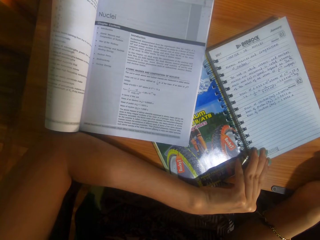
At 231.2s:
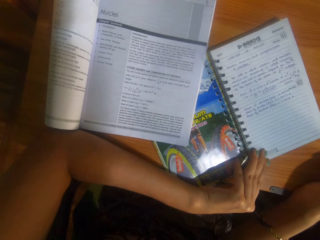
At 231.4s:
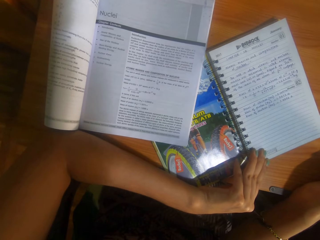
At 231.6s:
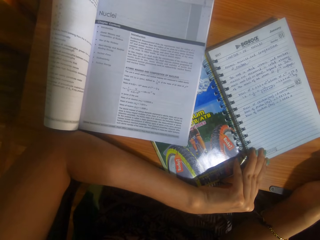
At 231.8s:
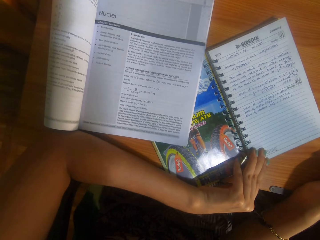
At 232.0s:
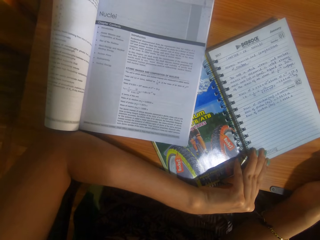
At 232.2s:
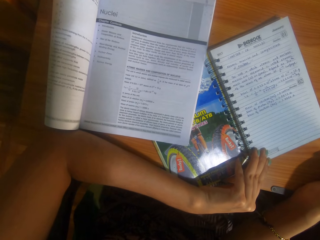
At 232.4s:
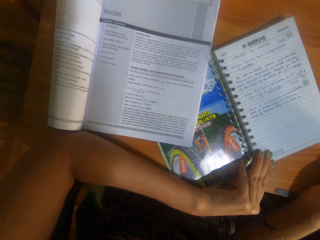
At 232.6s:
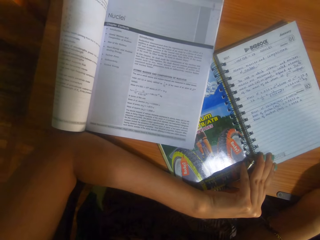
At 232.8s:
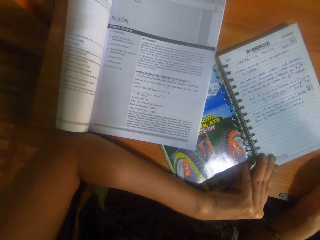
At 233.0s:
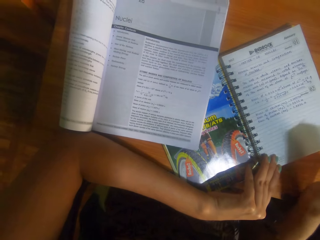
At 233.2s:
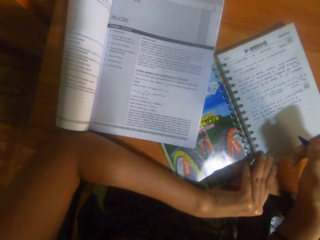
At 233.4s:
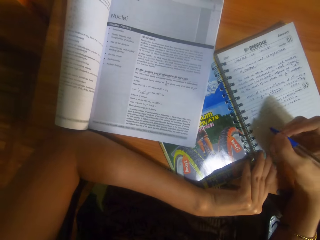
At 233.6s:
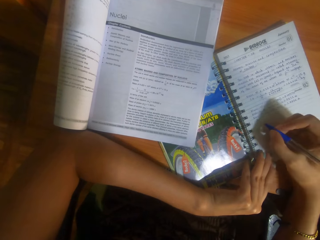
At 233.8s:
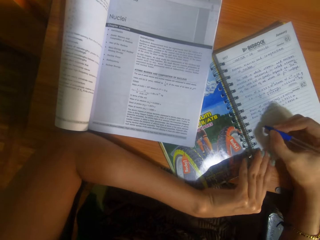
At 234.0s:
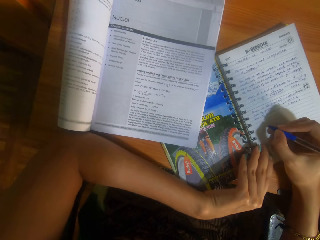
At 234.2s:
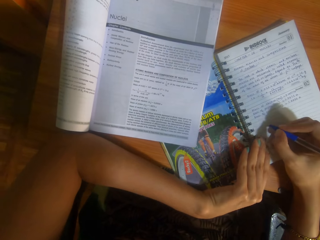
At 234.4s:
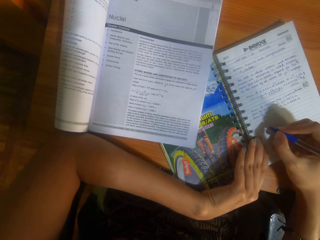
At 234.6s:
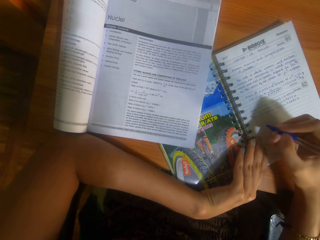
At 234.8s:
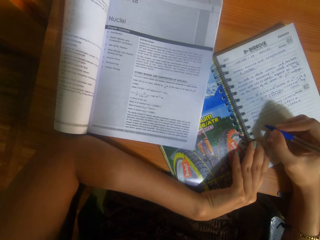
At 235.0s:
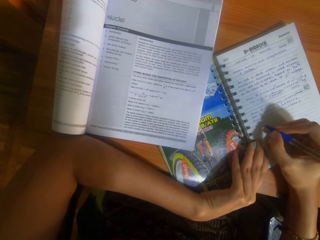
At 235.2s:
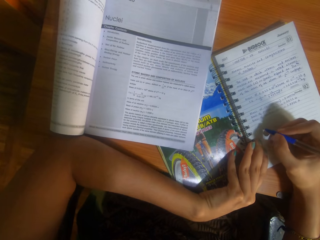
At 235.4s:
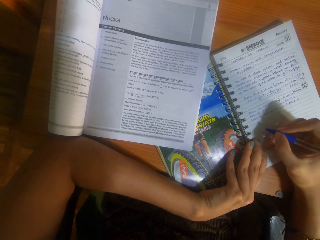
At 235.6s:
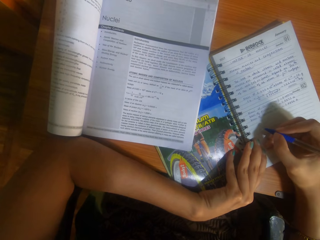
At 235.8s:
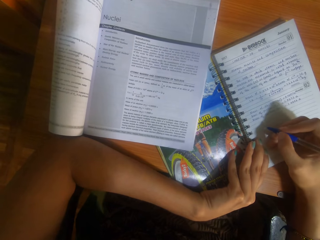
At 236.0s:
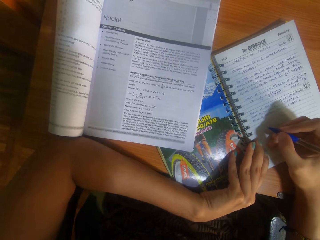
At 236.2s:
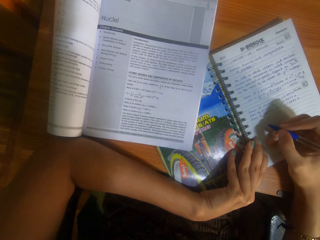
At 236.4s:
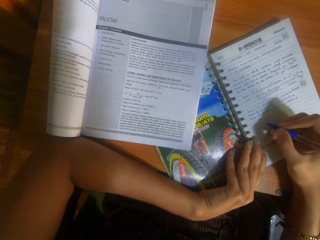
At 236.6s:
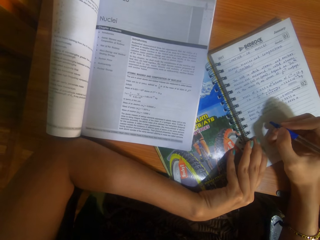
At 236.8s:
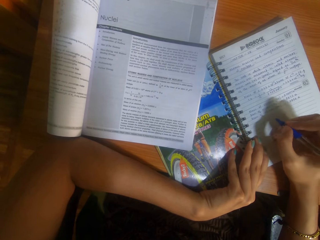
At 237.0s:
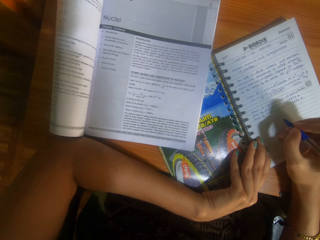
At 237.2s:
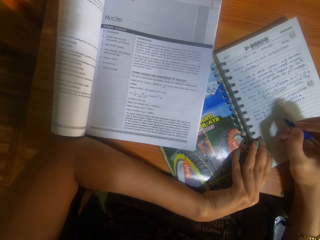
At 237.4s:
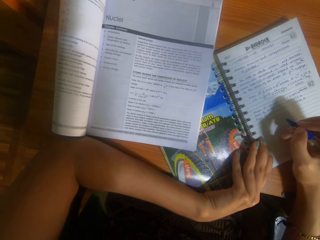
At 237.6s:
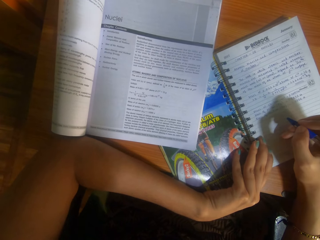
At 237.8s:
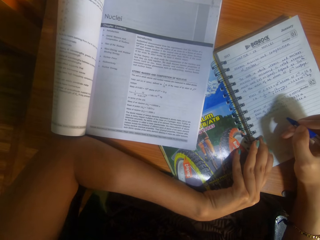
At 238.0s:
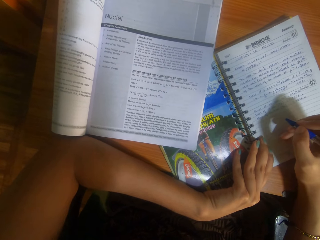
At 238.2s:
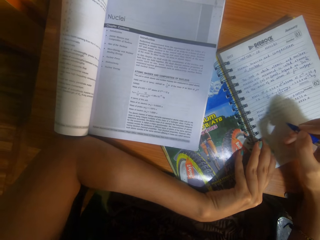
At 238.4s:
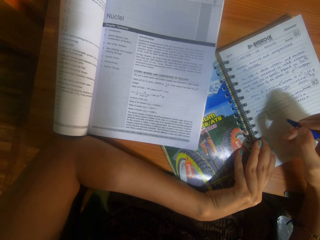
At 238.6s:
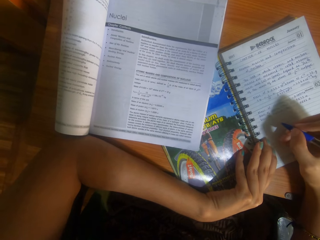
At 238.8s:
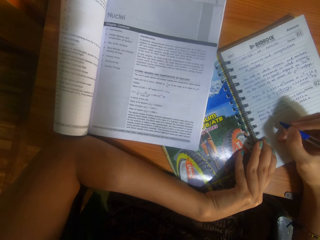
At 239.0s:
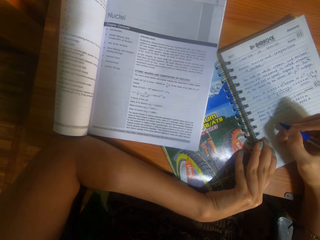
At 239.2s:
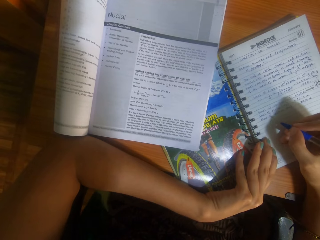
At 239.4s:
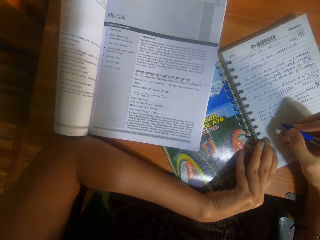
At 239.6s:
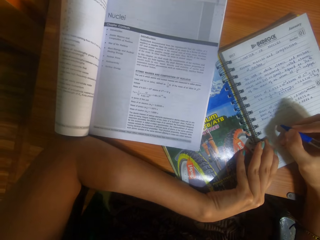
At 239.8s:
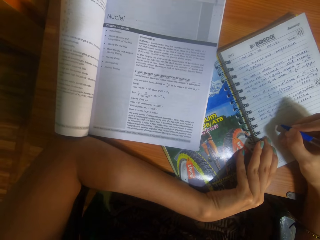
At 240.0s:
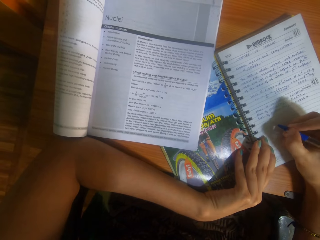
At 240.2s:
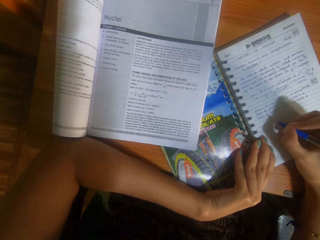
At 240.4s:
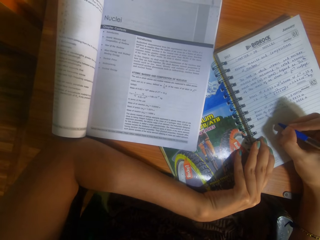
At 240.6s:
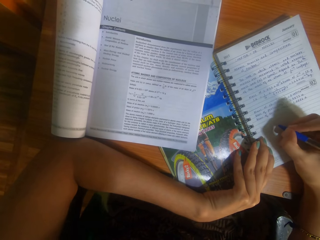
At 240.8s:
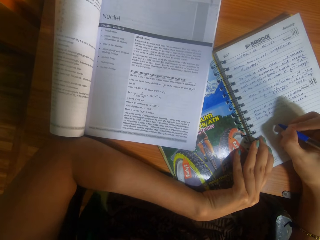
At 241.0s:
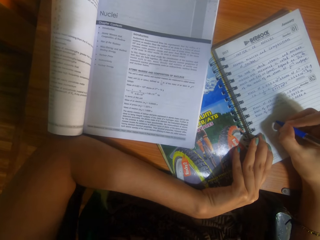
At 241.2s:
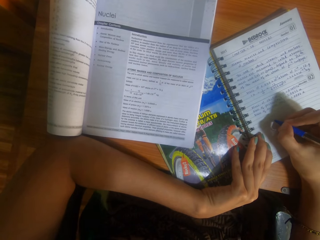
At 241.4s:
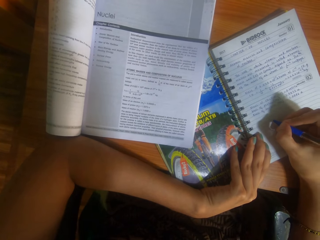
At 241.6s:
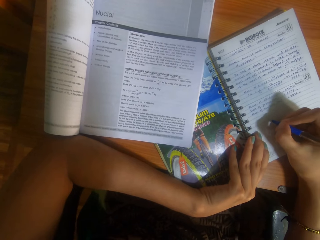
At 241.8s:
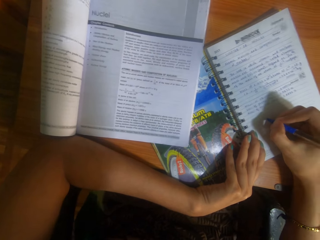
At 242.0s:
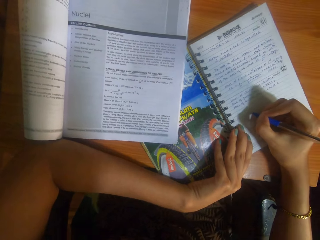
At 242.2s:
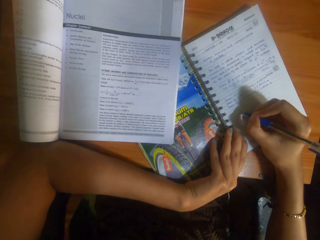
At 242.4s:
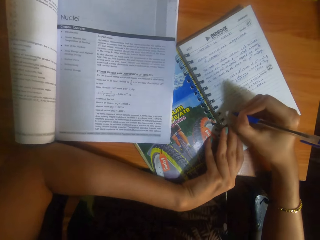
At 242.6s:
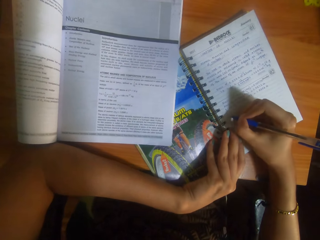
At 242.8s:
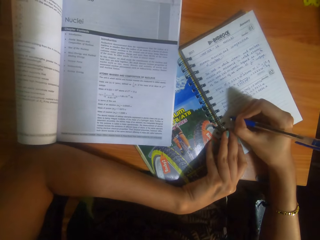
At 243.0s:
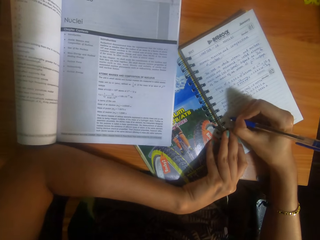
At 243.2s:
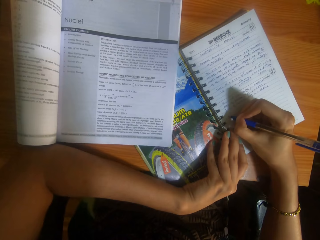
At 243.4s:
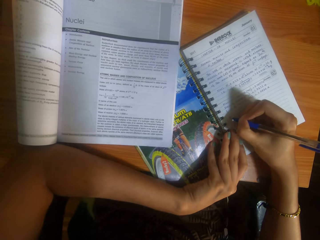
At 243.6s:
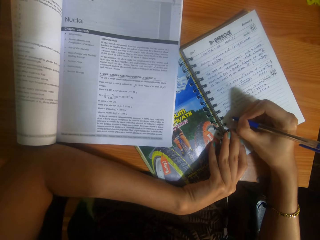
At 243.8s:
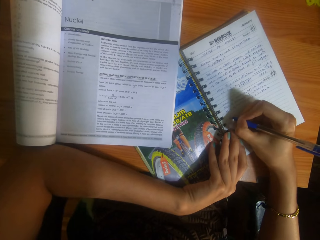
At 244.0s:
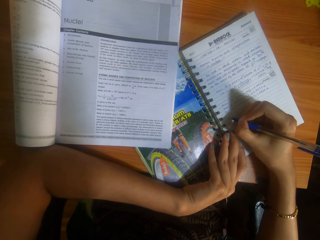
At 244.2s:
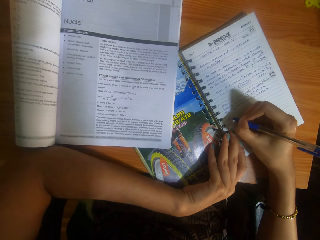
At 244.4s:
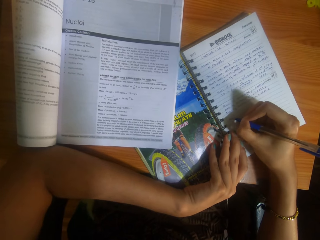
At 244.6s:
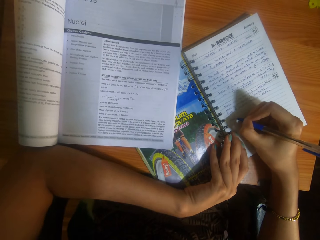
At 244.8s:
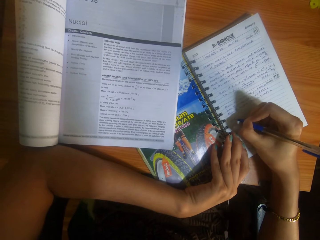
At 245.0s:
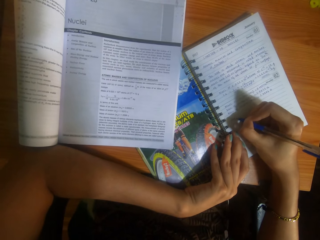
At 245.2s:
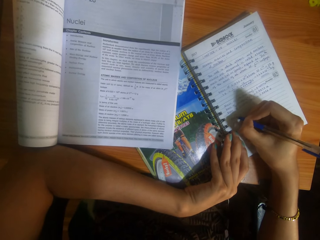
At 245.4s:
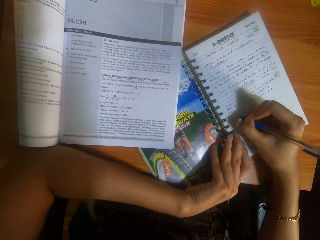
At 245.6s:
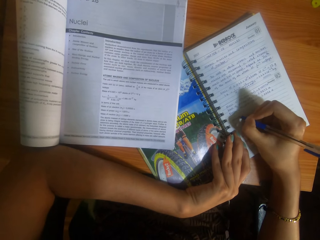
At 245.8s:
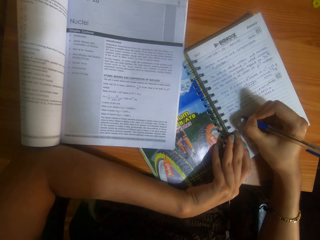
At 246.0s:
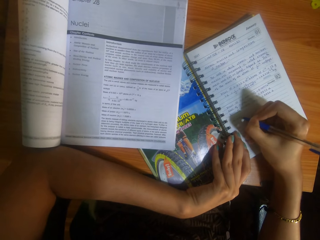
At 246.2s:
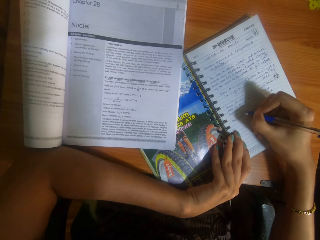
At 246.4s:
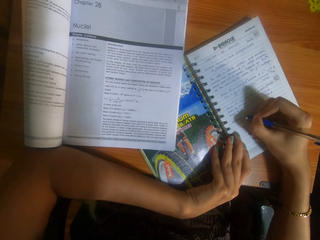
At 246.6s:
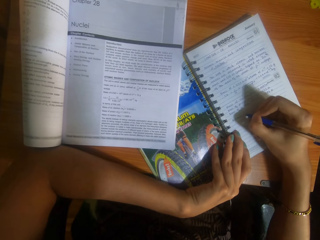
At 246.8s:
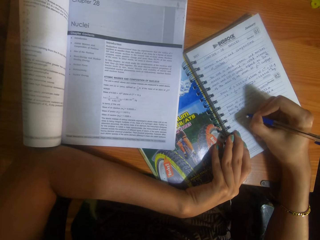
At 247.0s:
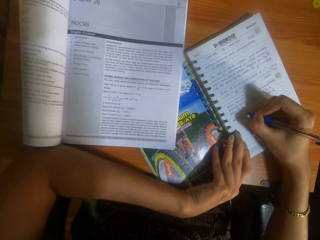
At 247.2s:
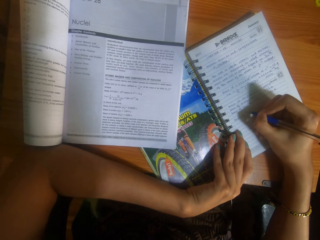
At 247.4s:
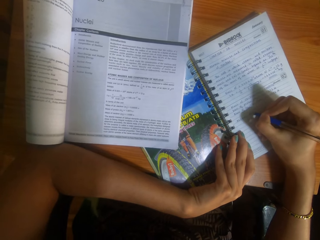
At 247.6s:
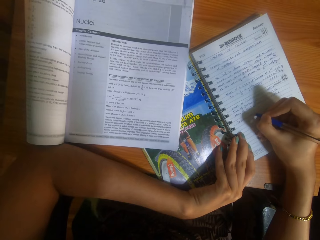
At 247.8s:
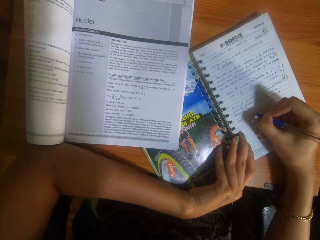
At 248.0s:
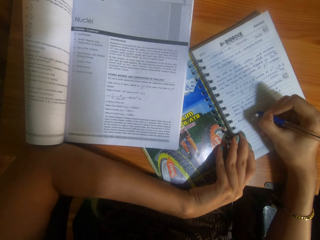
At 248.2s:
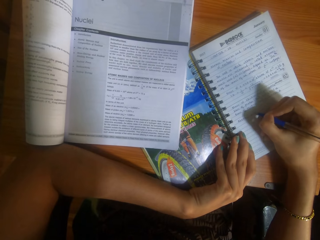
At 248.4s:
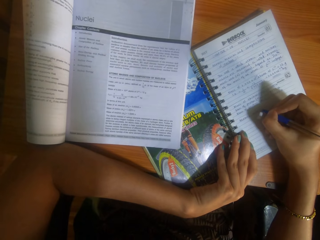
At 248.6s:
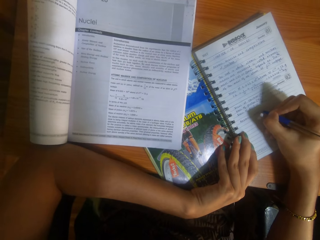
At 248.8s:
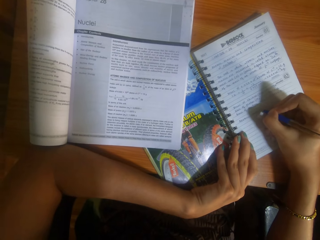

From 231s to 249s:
The camera wearer writes on the book on the table with the pen in her right hand.

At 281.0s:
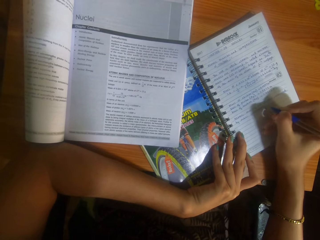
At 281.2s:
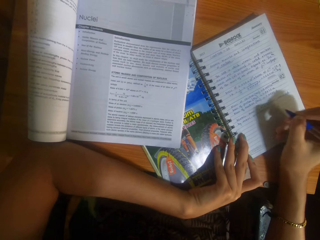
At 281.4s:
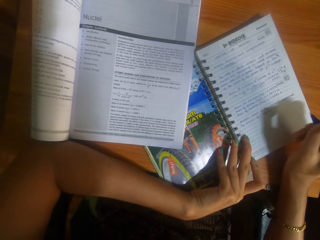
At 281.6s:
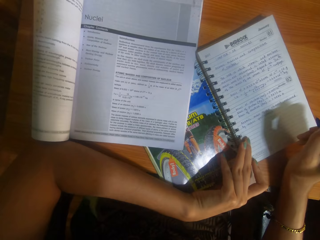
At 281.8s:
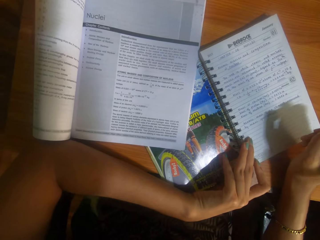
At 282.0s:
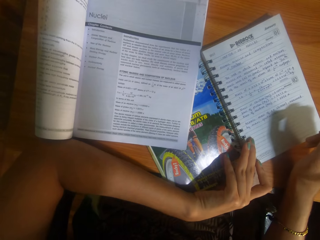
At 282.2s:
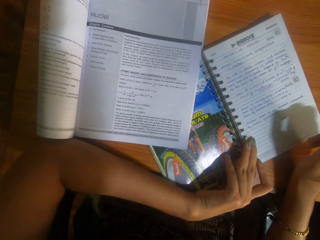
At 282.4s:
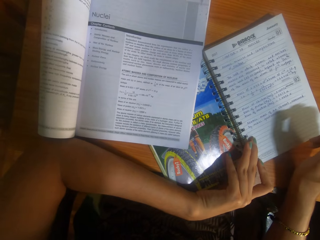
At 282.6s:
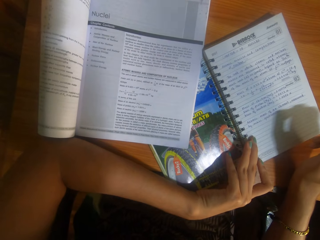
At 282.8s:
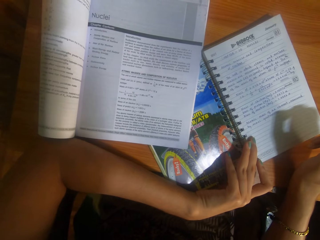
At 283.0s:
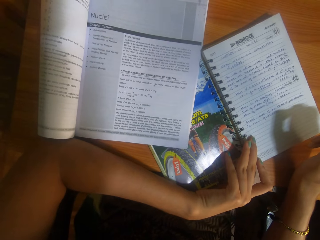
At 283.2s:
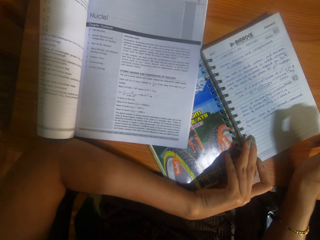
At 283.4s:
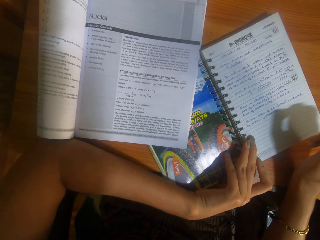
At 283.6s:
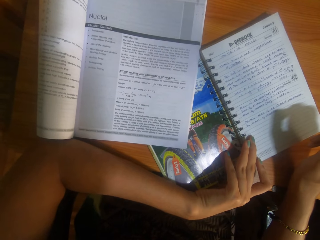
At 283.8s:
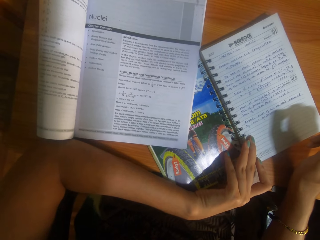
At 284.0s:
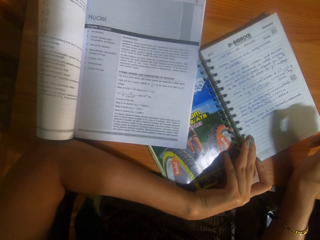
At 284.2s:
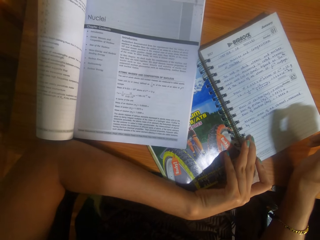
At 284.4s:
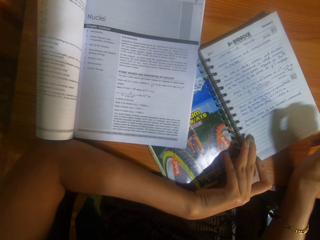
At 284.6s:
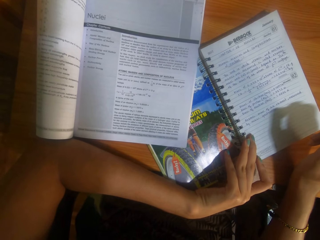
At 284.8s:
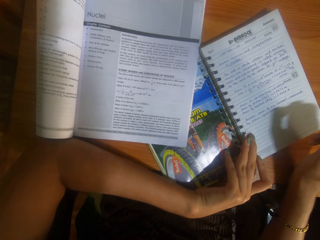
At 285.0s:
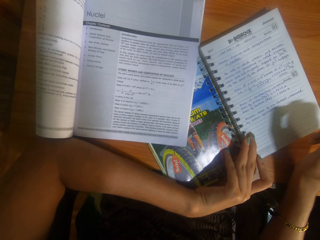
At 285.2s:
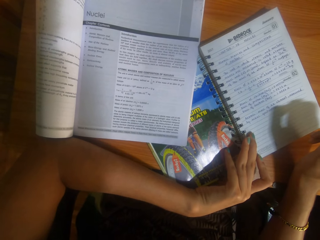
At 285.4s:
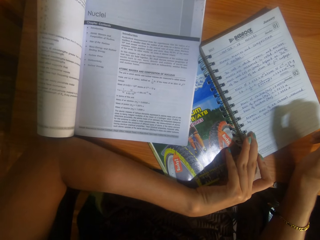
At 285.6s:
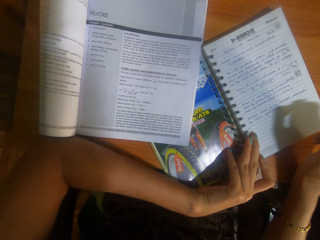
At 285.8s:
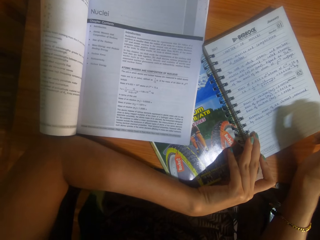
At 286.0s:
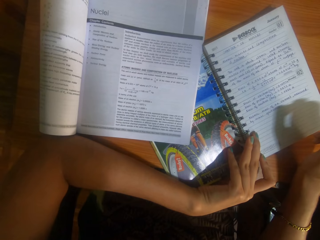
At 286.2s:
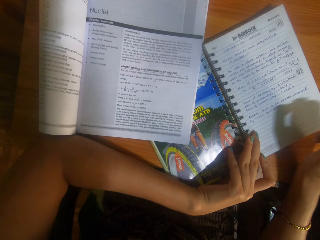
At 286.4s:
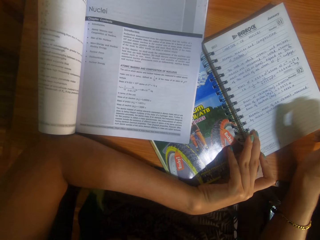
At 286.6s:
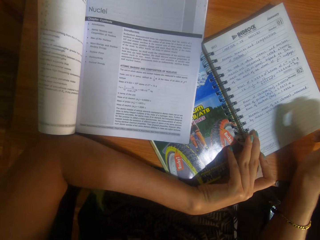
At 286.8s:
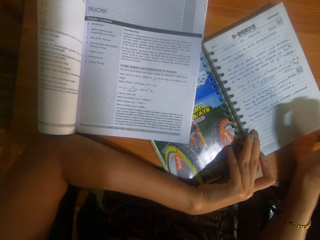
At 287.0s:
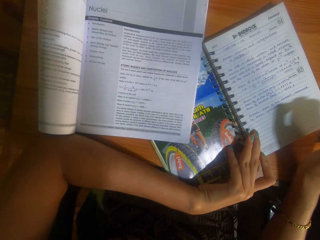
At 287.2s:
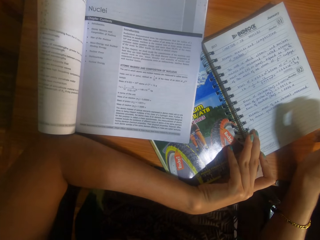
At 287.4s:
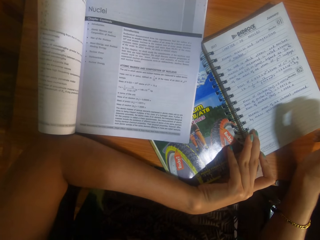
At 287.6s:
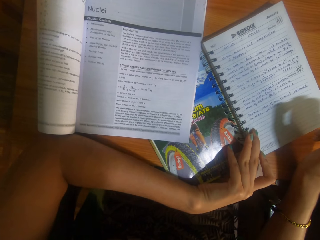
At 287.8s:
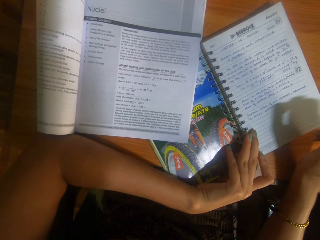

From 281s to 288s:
The camera wearer looks around.
